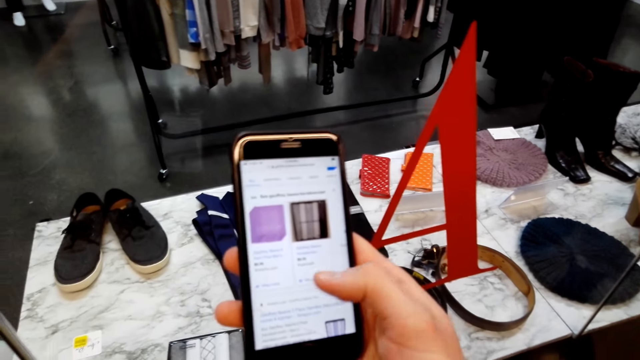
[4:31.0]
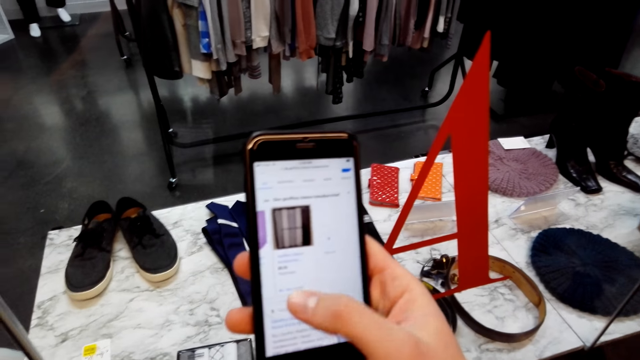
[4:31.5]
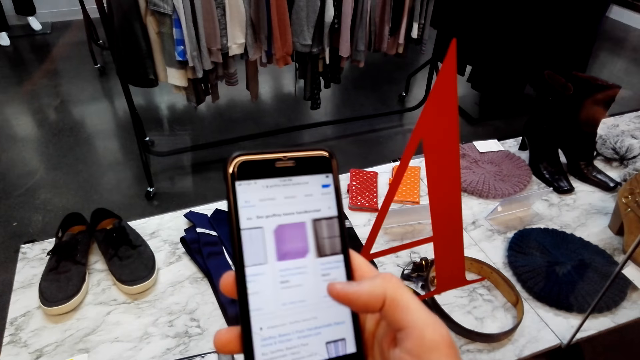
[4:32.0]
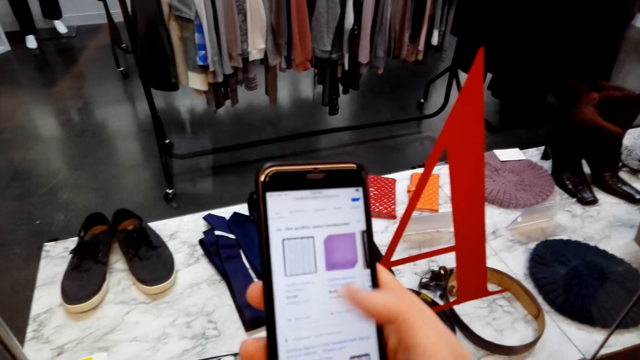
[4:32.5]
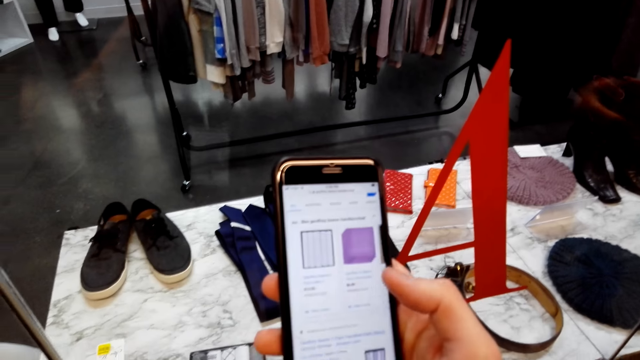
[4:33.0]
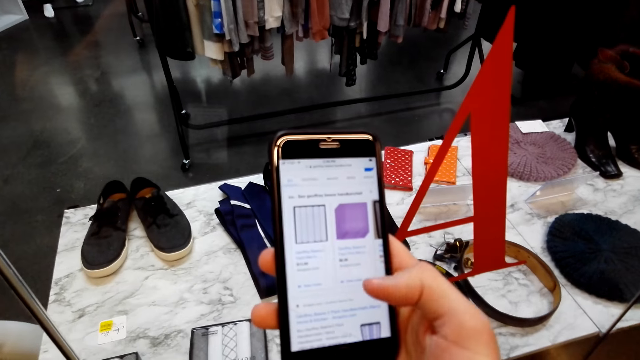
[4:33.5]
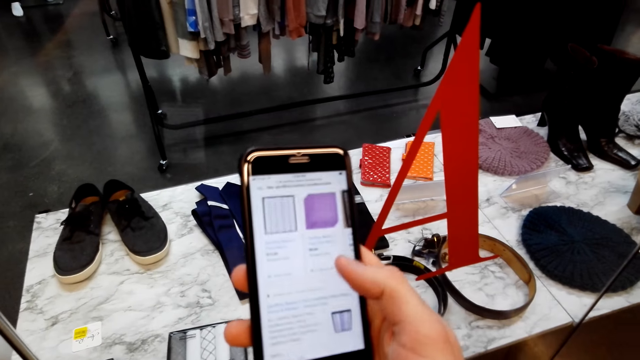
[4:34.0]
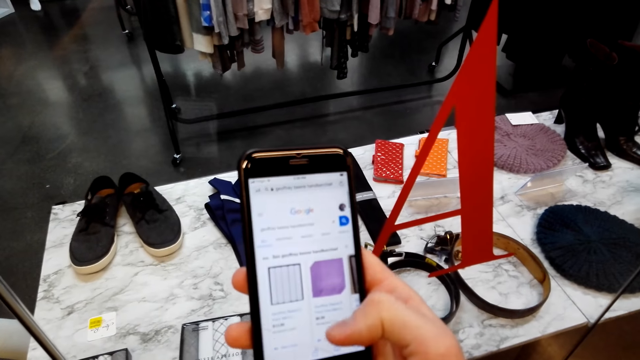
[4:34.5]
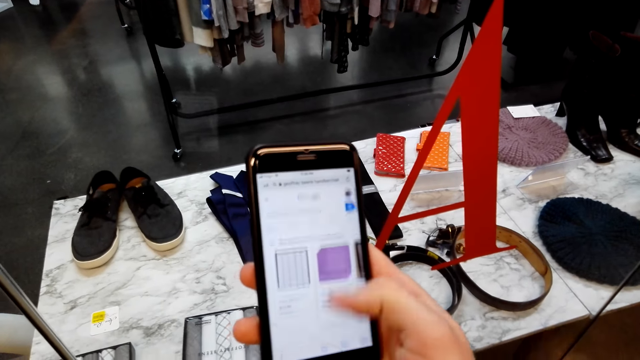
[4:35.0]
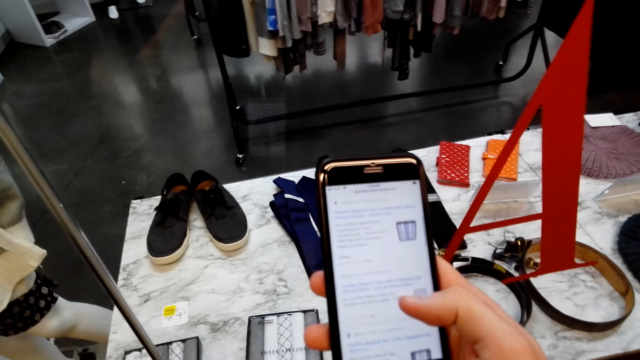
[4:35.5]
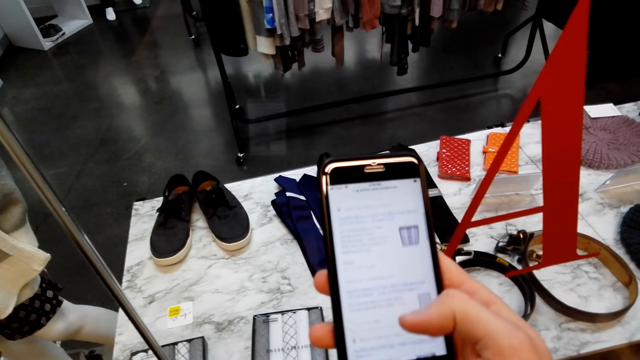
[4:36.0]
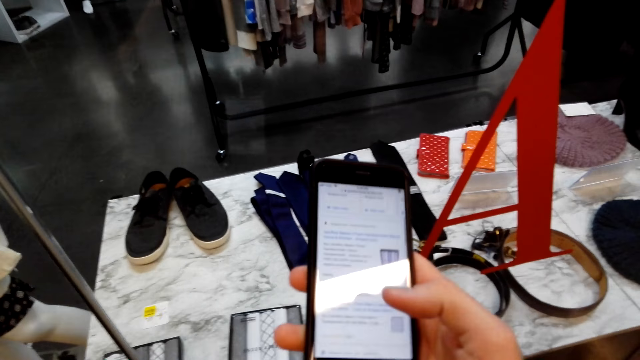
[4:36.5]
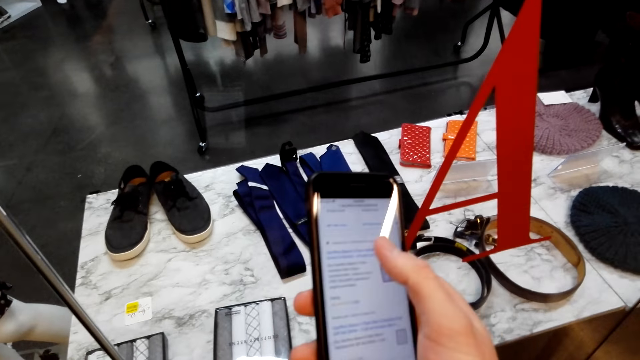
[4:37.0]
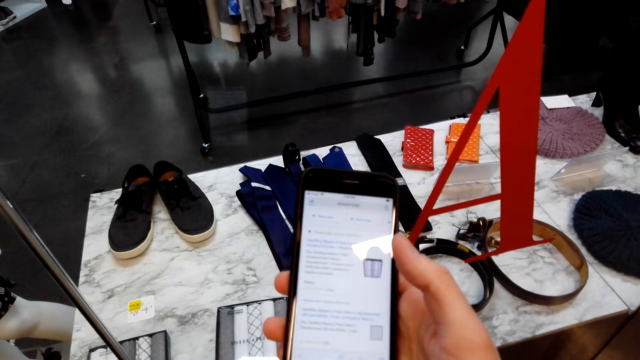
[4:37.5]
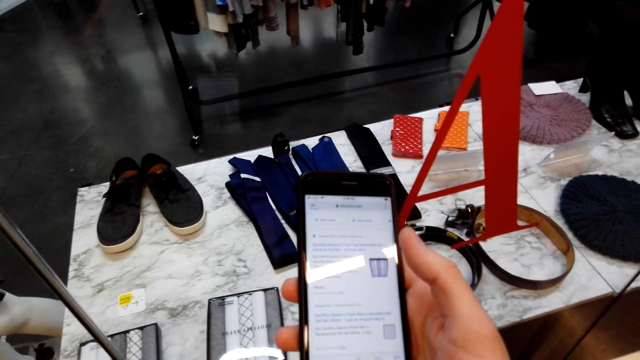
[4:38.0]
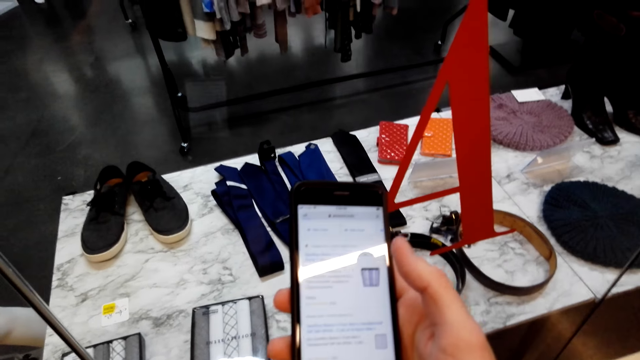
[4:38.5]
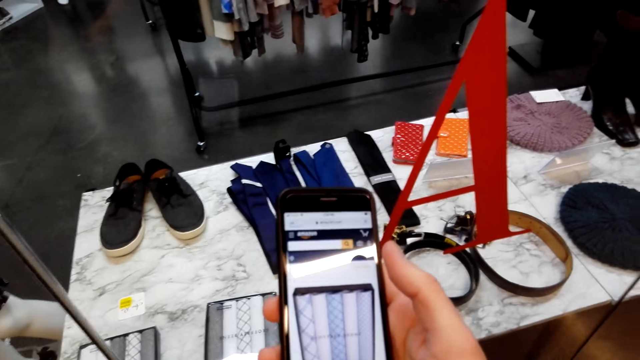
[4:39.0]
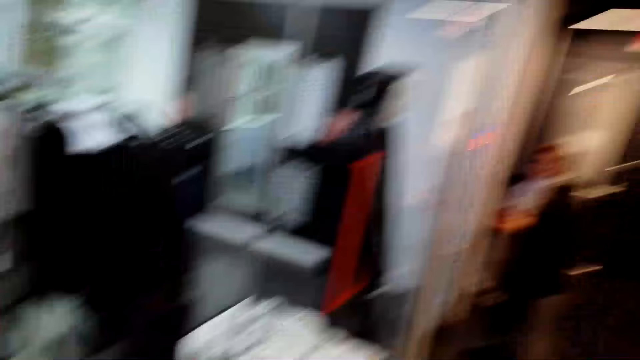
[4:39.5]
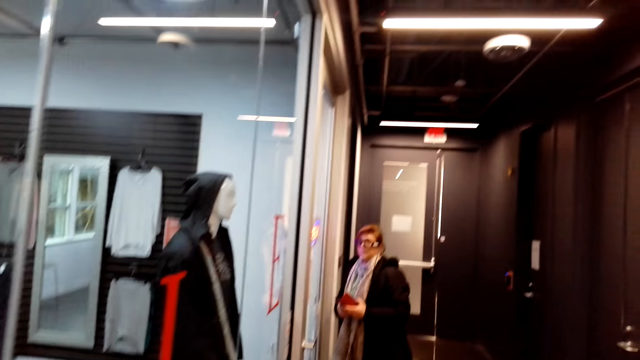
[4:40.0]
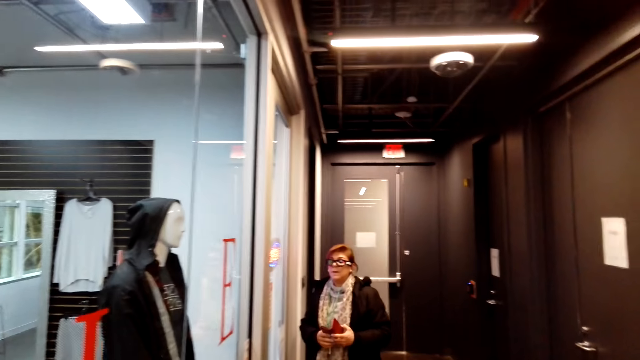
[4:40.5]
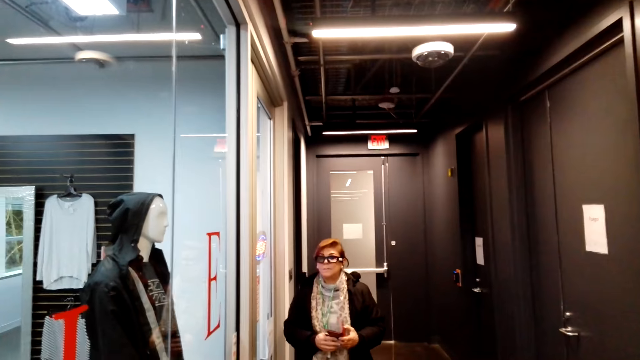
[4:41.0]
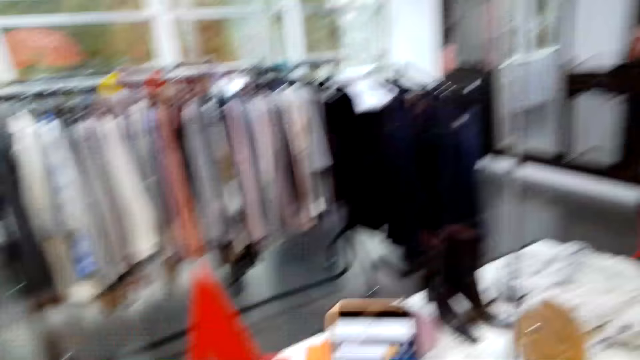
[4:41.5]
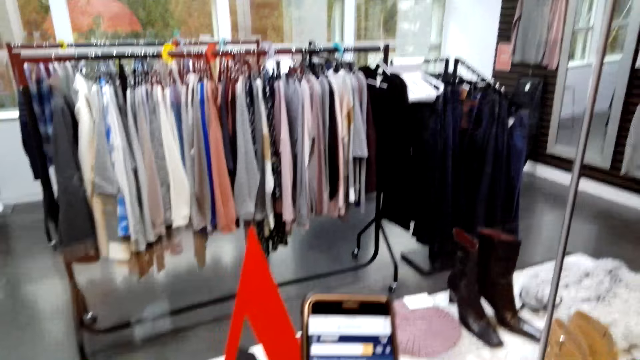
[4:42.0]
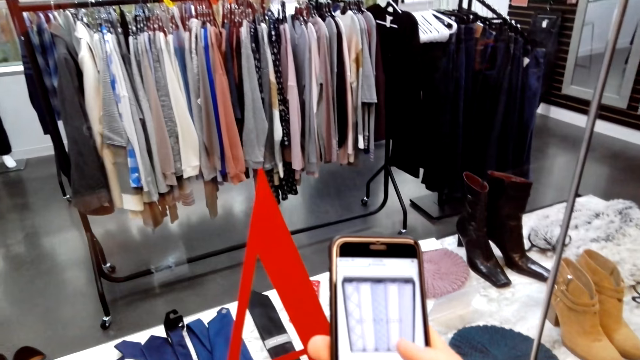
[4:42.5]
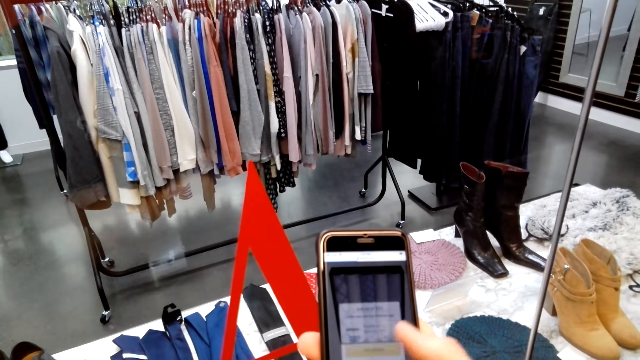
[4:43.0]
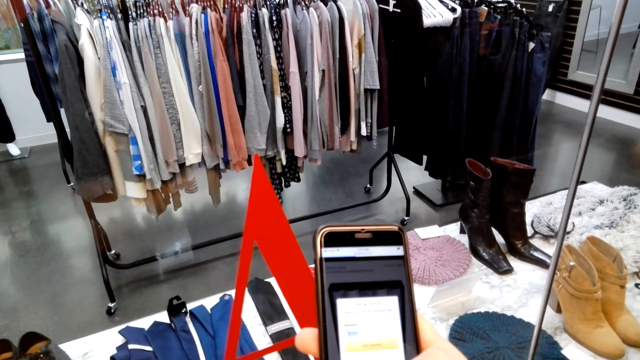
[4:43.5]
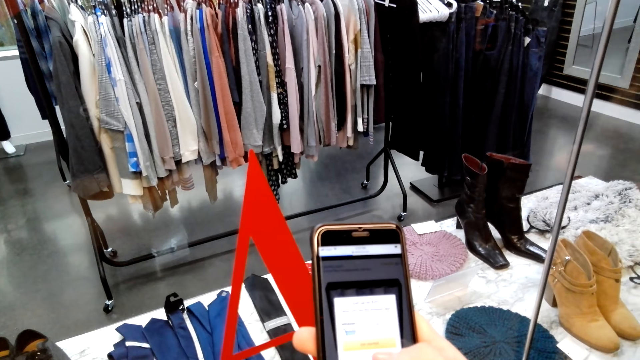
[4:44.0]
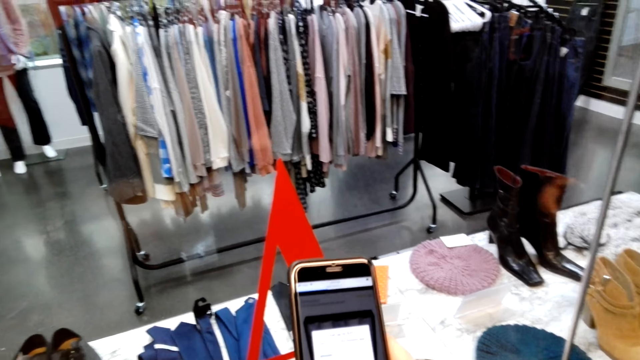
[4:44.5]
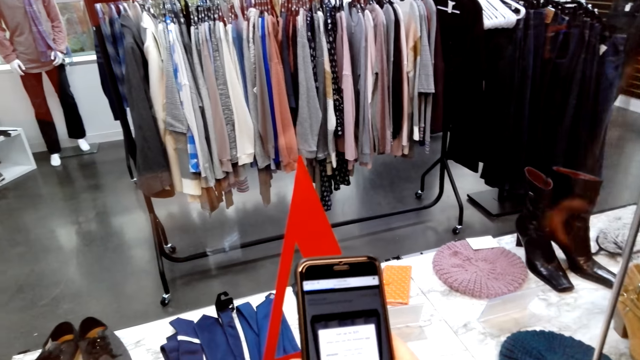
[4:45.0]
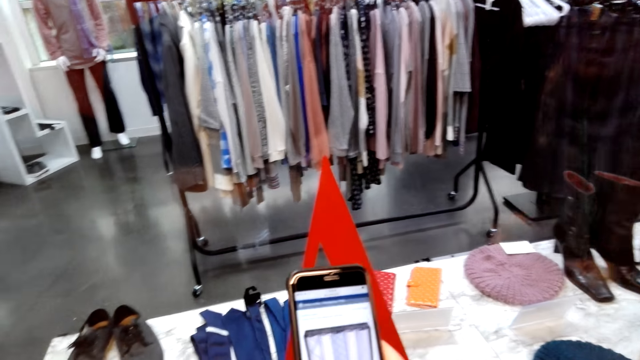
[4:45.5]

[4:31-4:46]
The camera wearer looks aside. The woman walks toward the camera wearer. The camera wearer uses the phone.

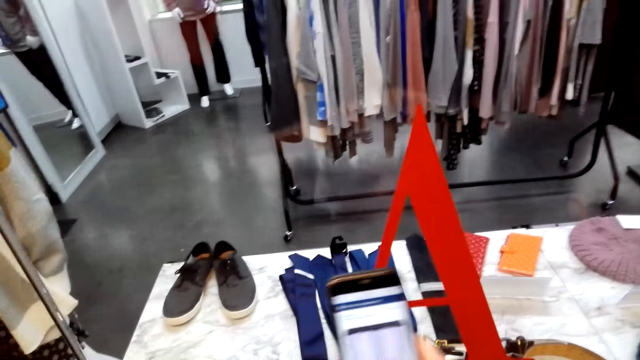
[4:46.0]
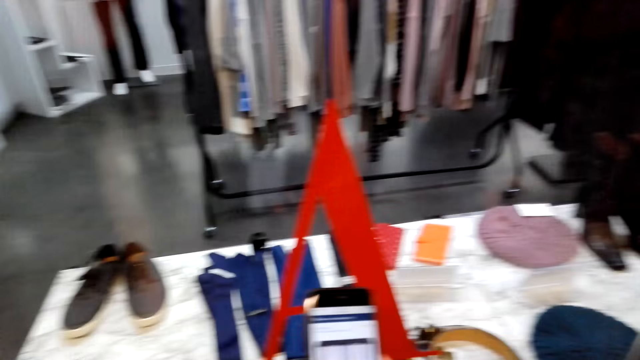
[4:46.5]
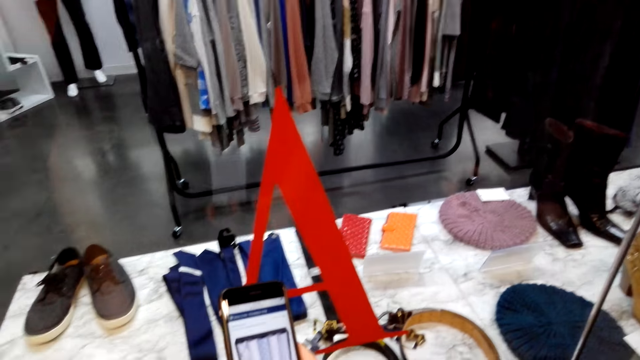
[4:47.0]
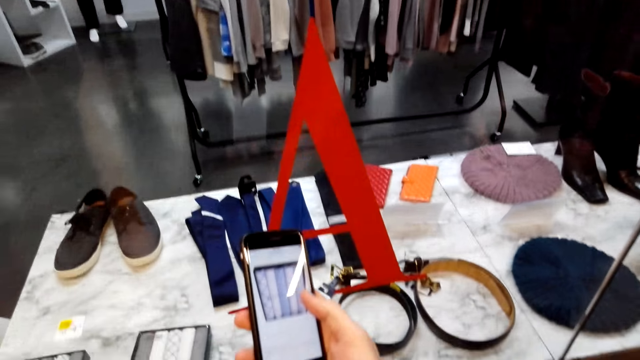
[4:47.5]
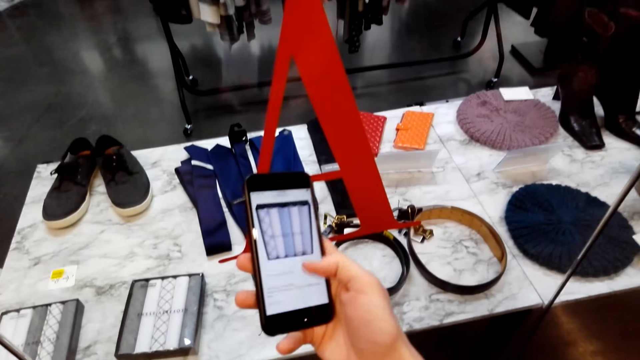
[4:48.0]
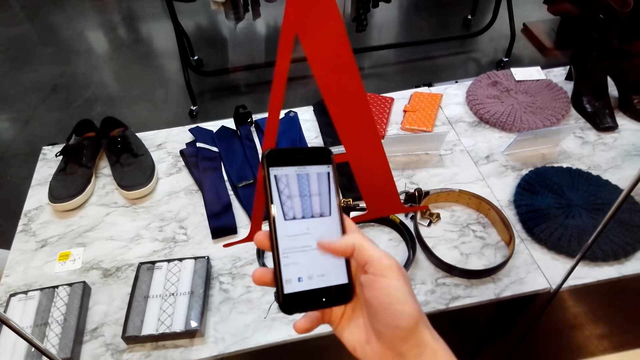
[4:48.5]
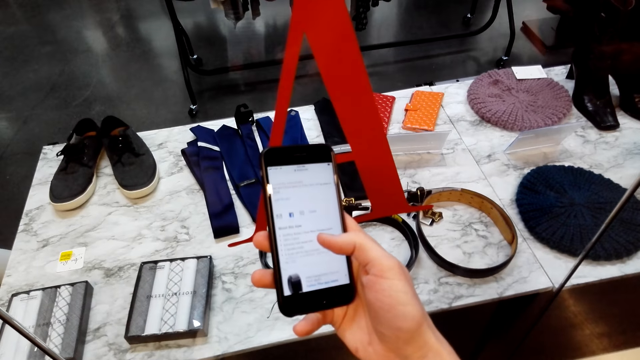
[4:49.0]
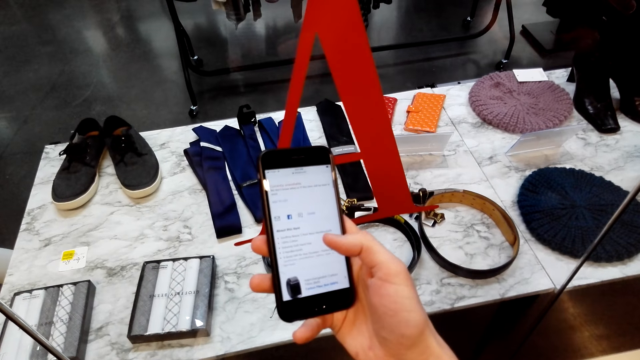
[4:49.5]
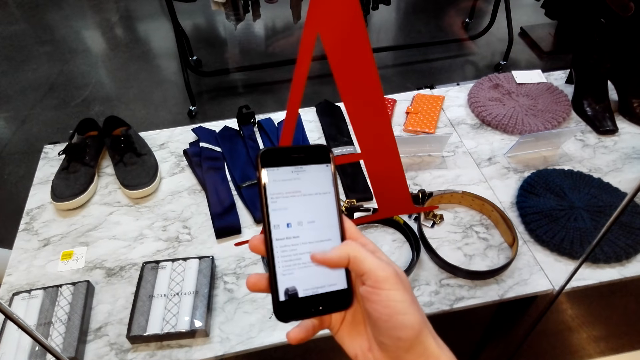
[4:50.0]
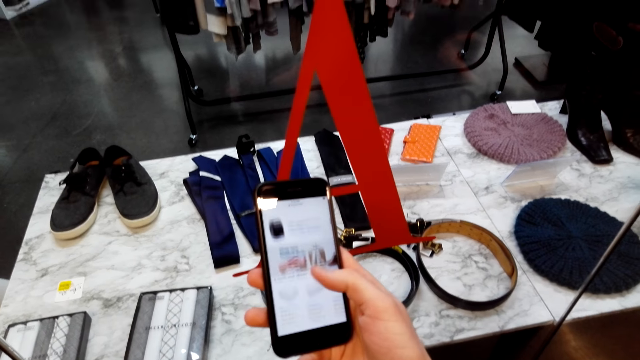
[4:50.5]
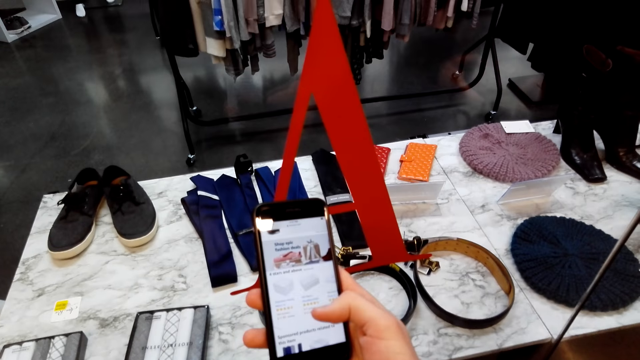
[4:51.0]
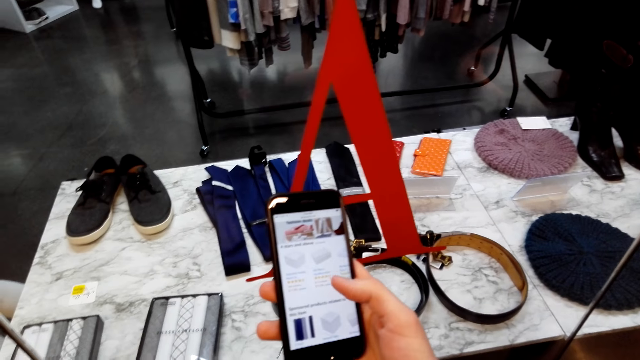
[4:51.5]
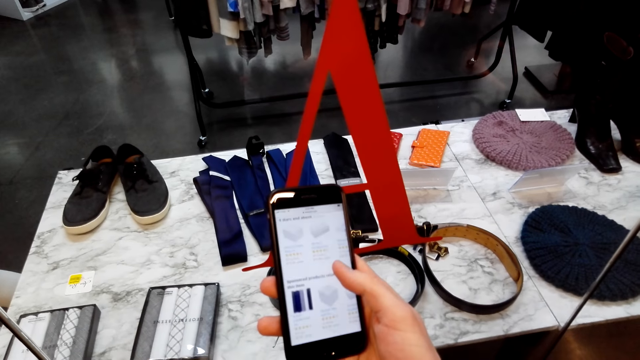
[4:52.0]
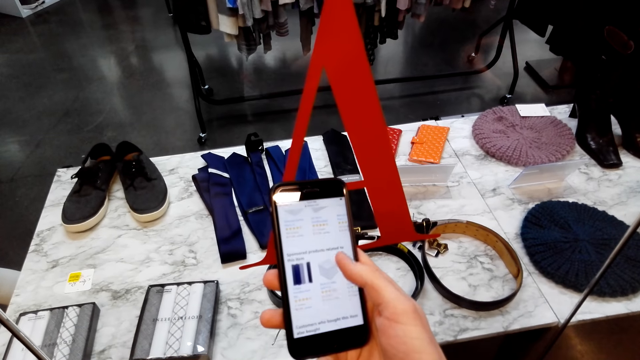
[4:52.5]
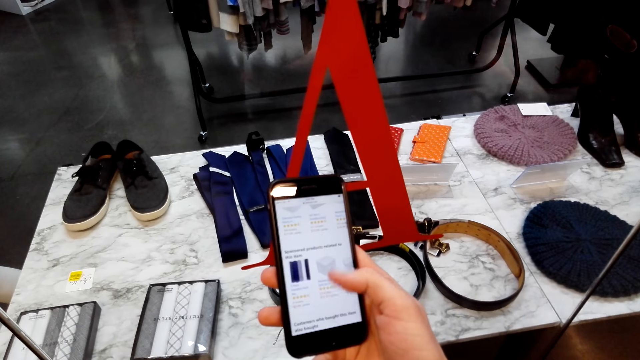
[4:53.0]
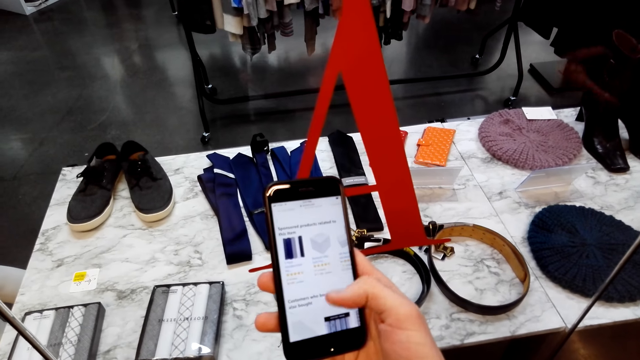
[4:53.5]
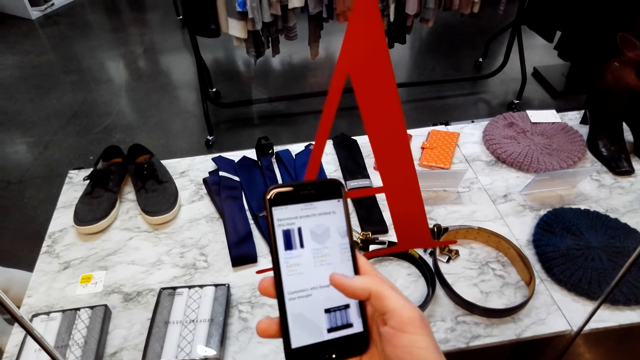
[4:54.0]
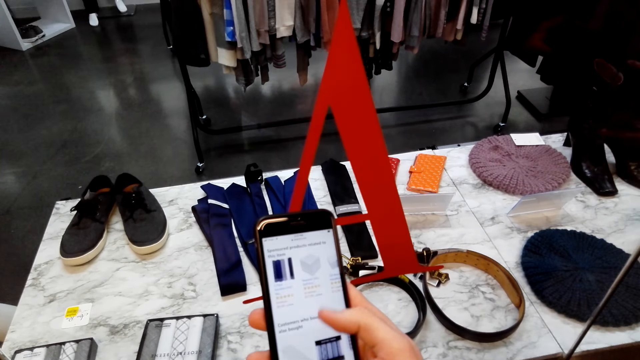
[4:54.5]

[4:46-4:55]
A woman converses with the camera wearer. The camera wearer converses with the woman. They operate the phone.
